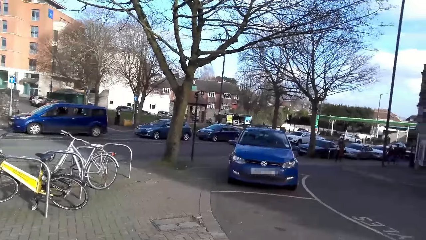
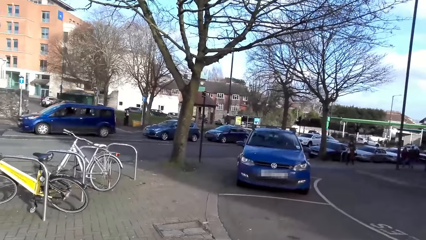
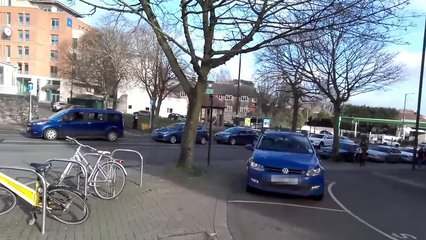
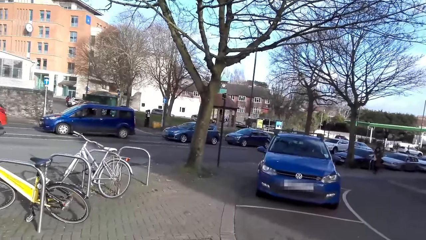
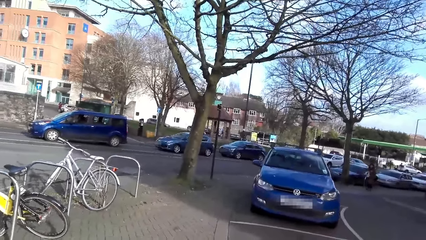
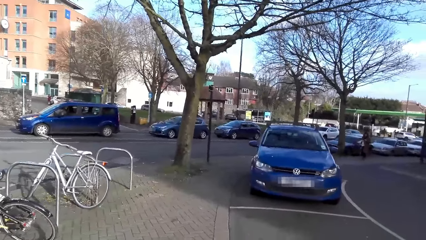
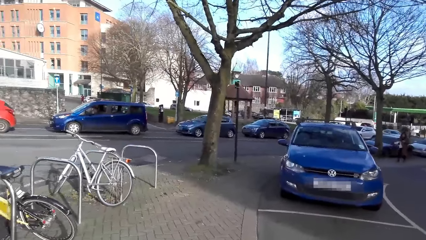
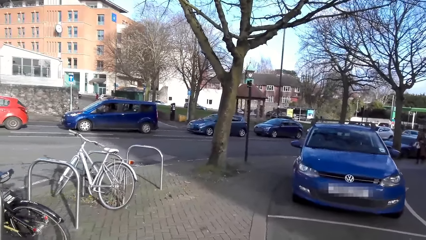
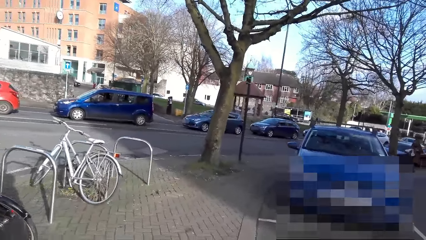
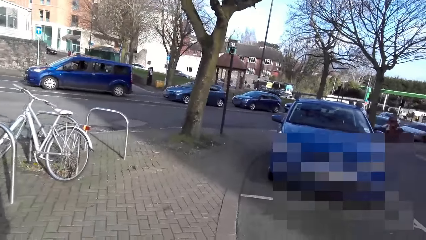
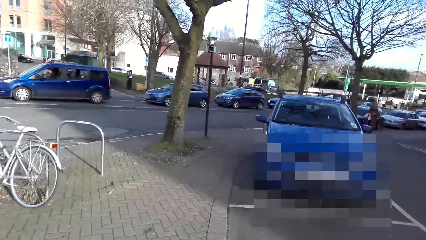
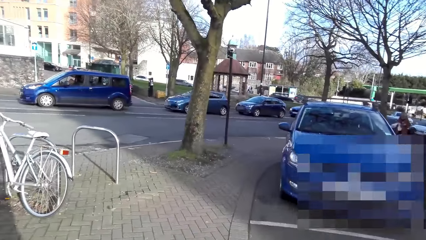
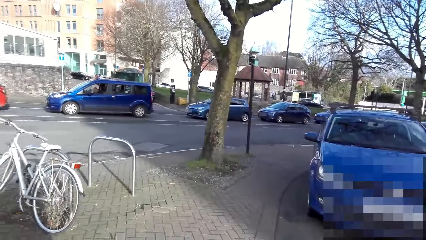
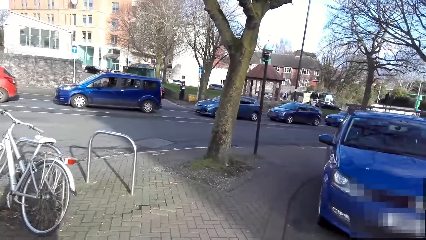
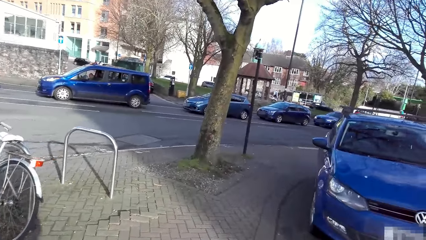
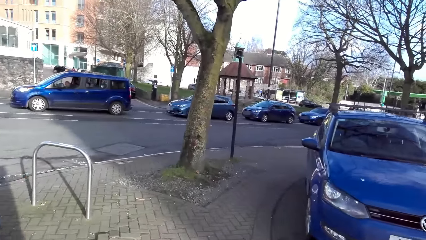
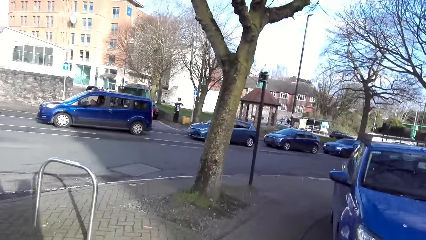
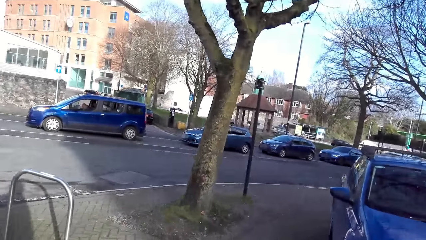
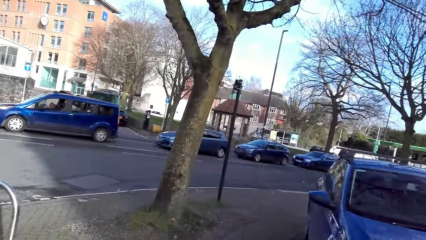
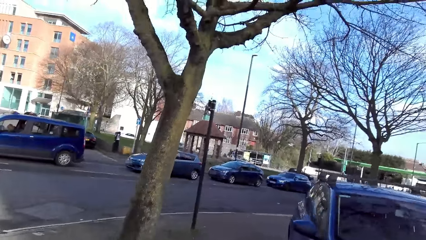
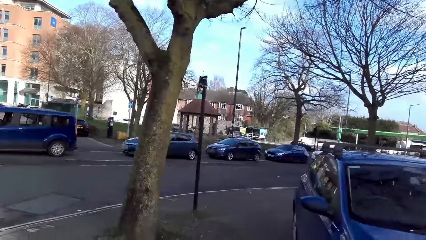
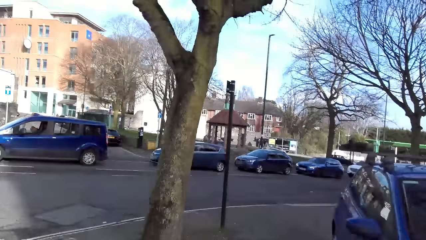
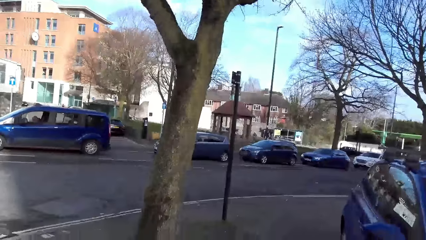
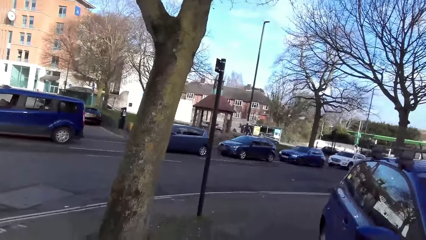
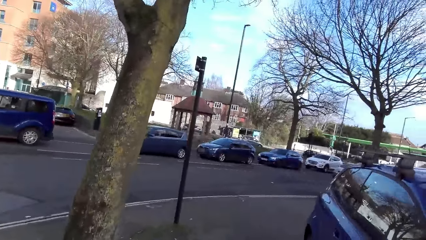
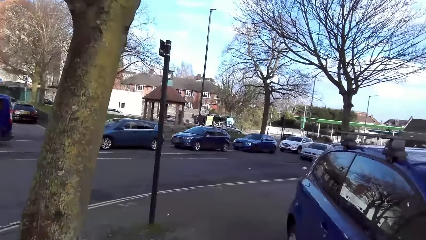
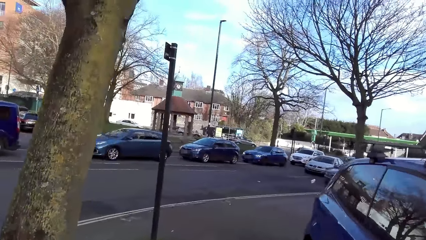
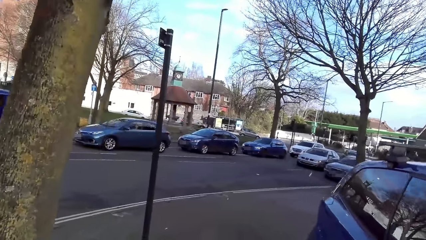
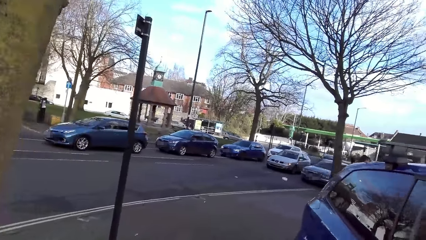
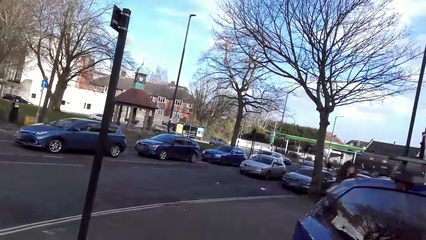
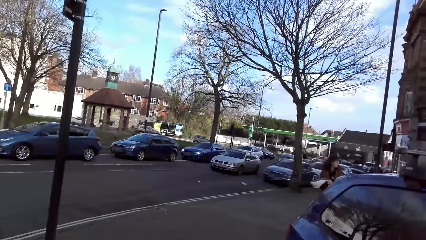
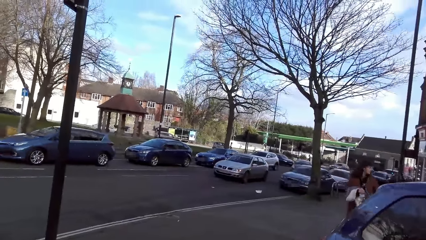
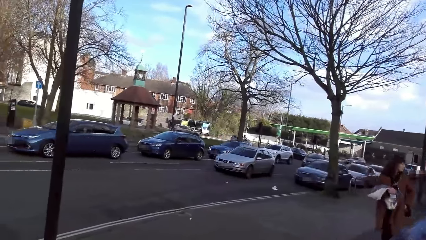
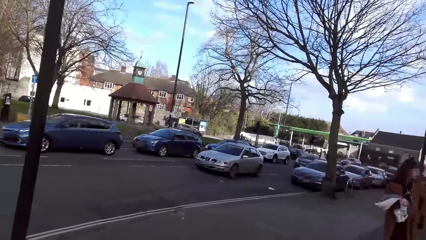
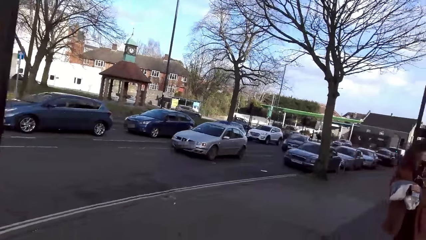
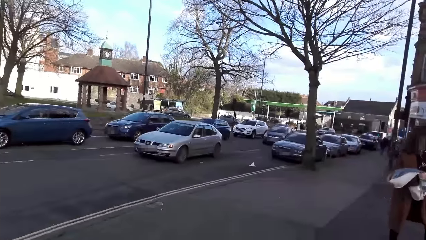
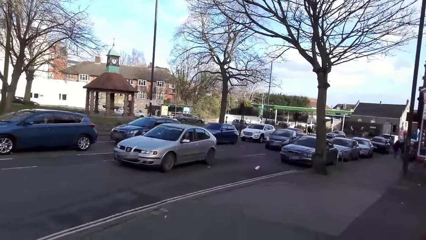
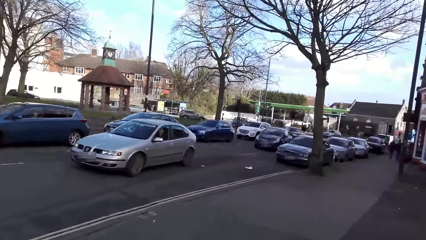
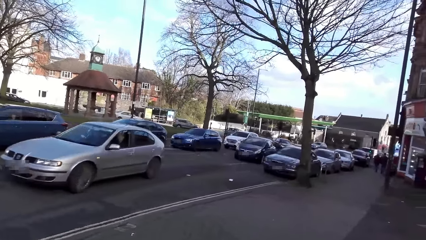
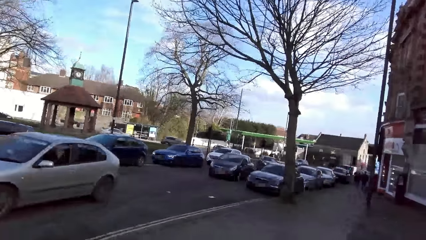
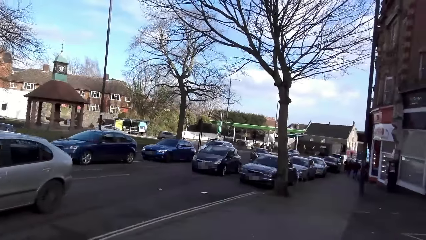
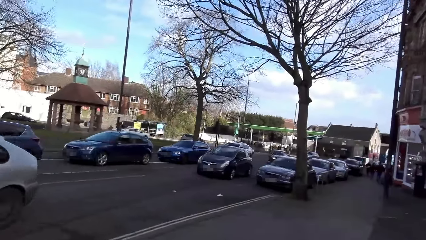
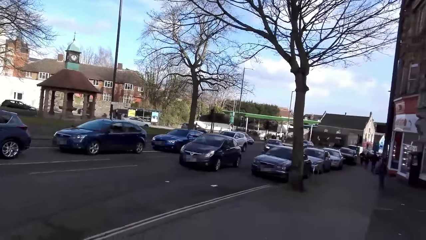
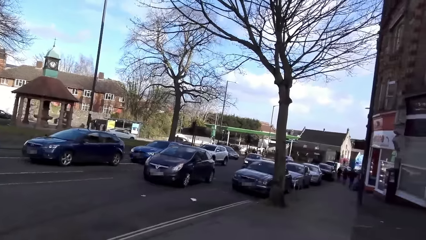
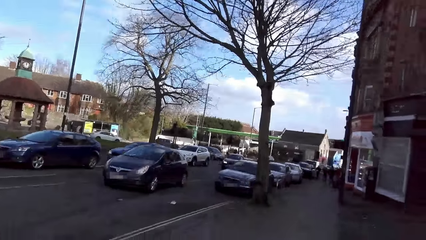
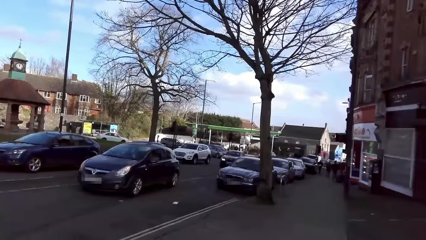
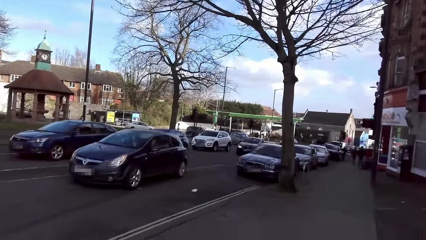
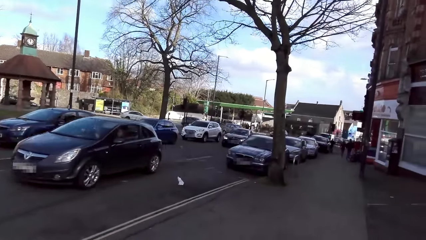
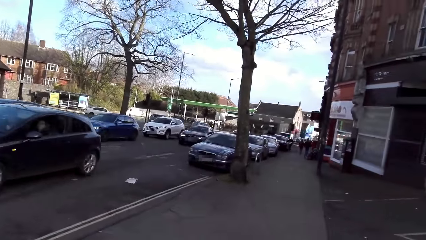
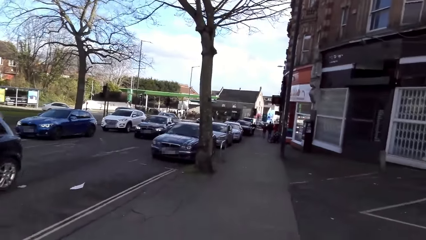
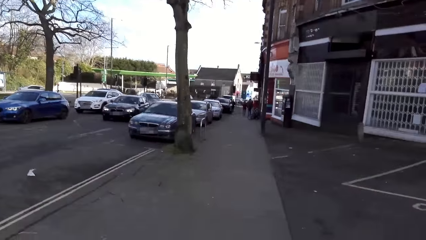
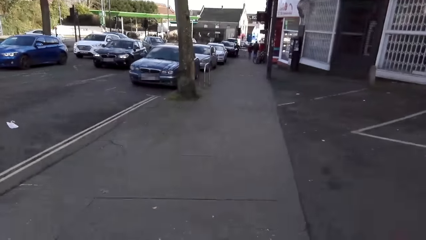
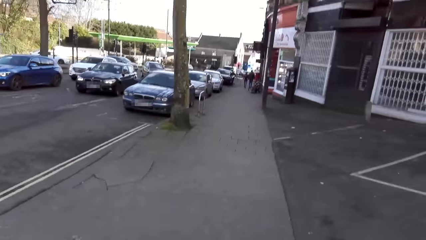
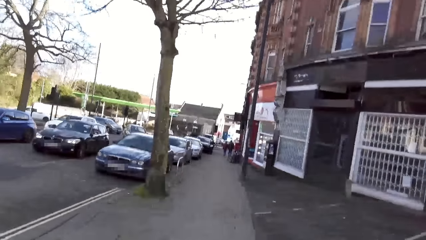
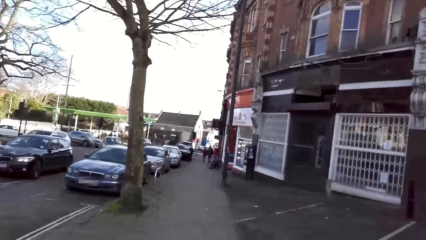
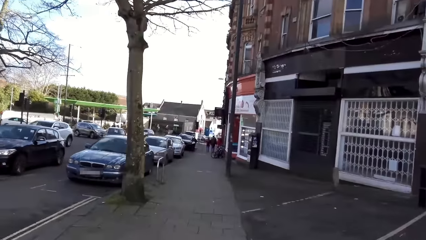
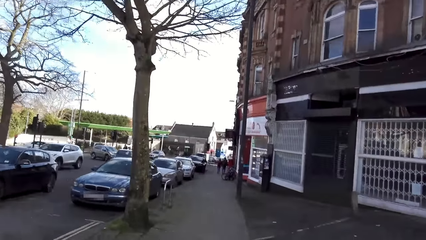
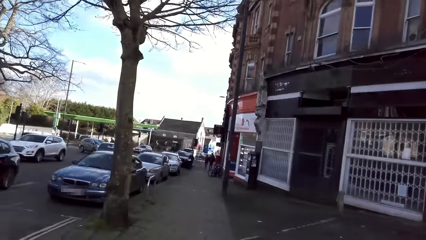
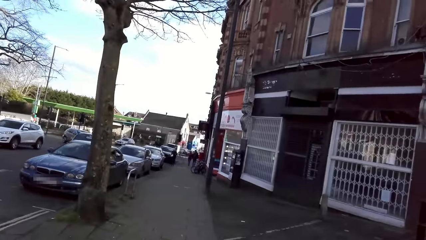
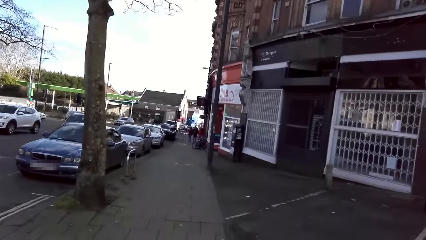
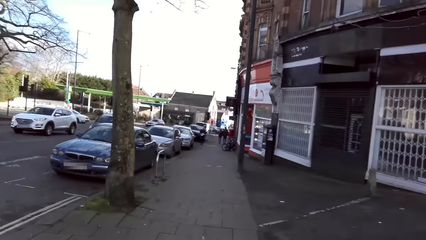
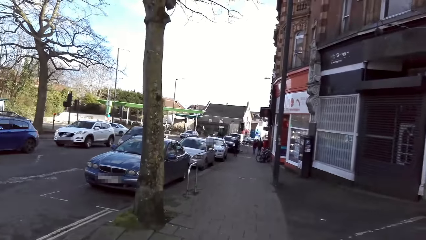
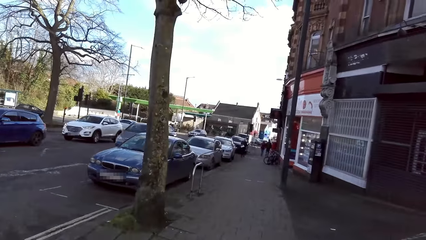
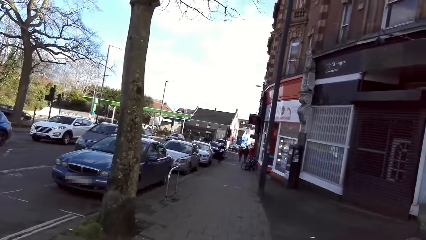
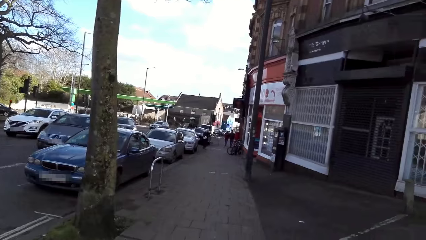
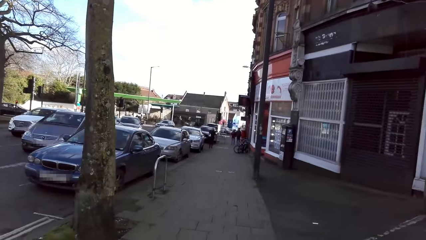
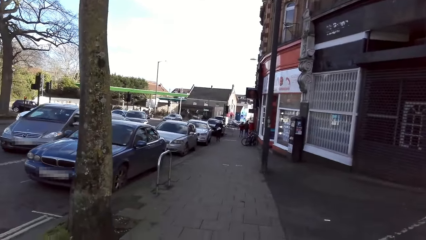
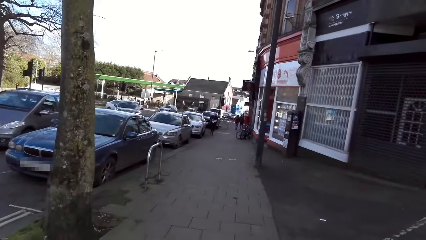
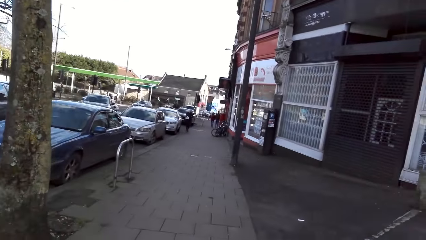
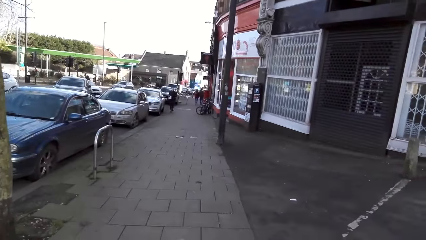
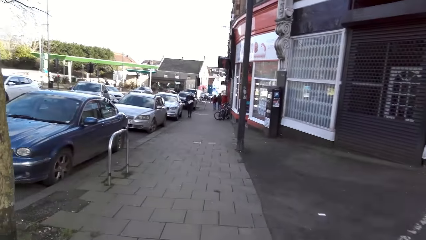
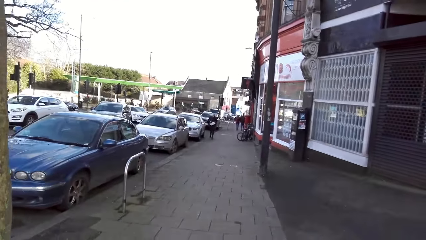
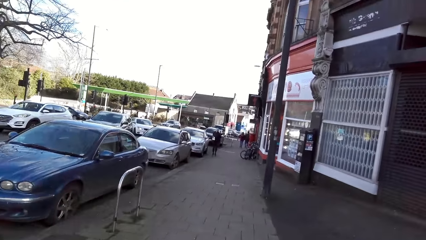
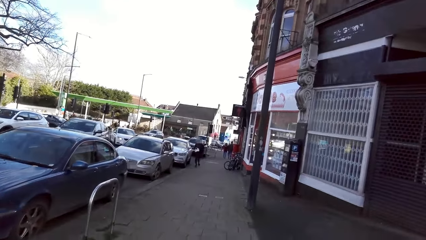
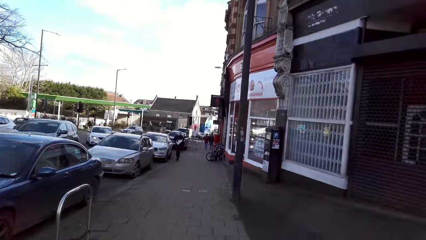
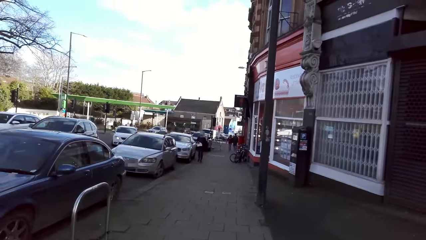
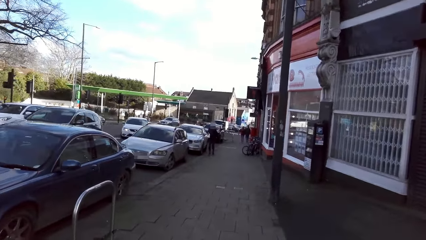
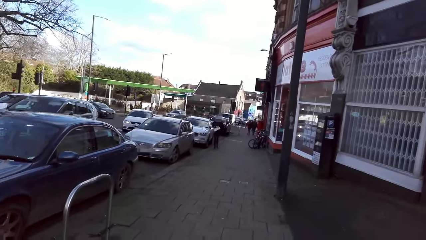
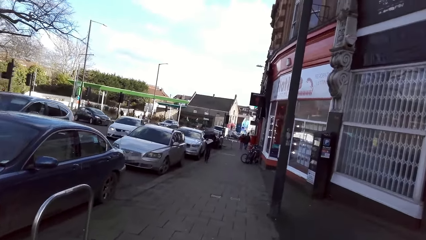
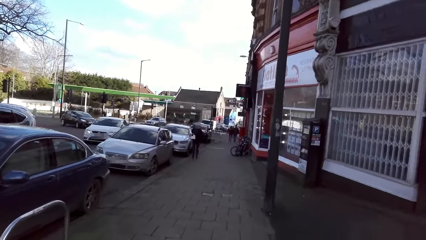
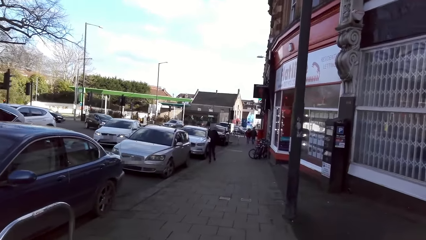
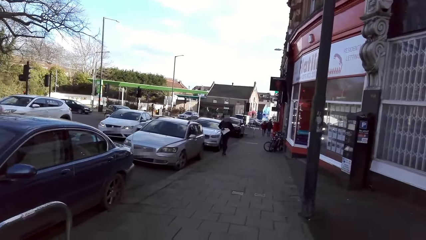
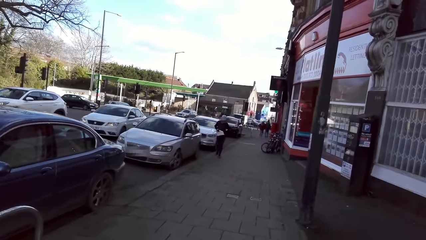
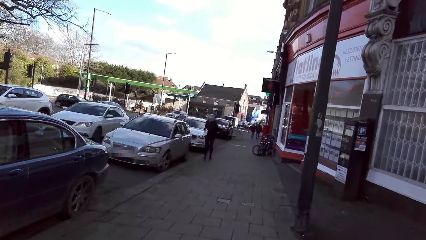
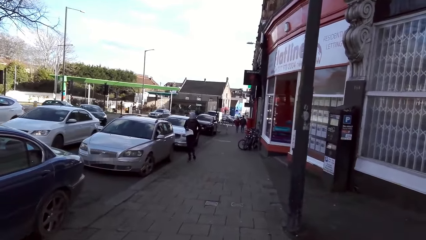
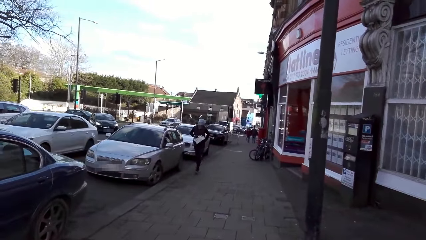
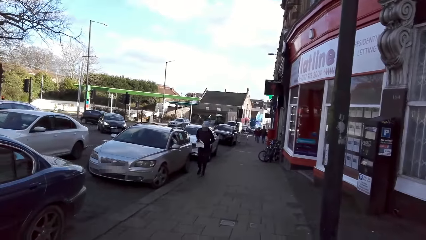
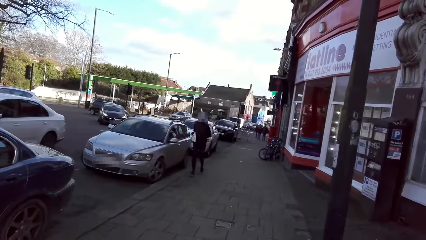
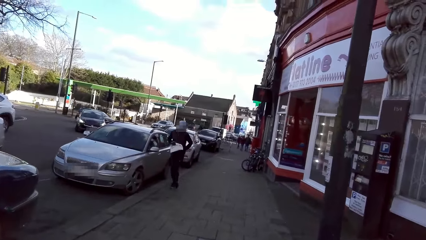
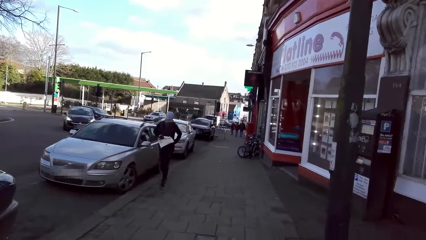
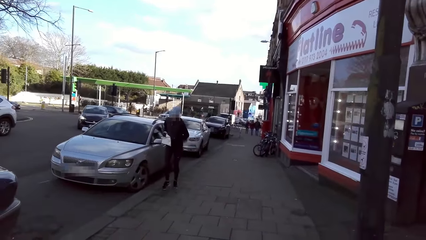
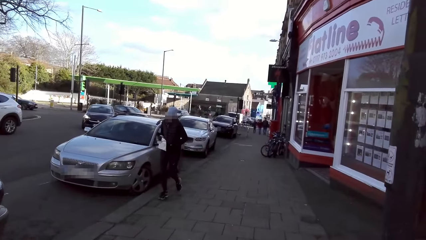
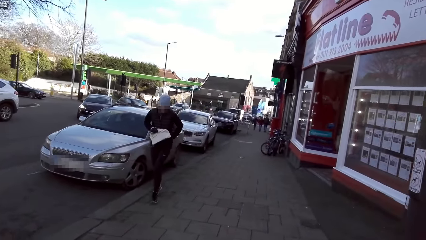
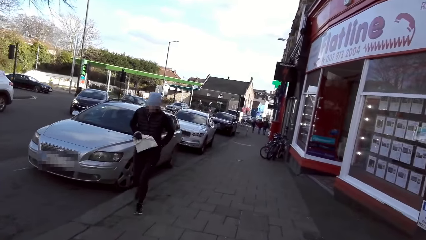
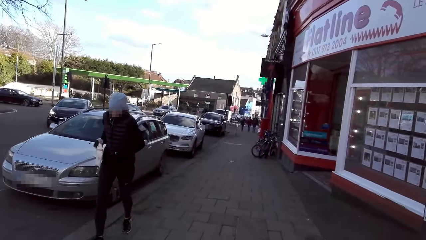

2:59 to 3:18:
A silver car drives past the camera wearer. A black car drives past them. A black car drives past them again. A gray car drives past them.
